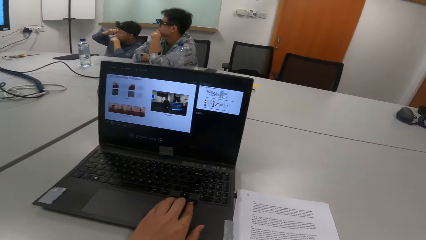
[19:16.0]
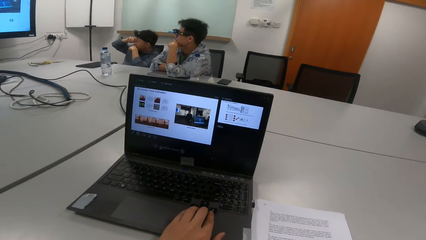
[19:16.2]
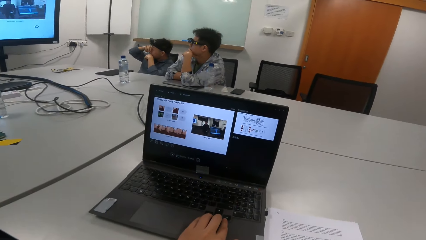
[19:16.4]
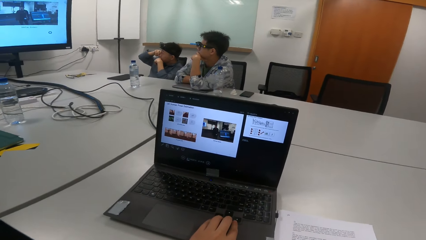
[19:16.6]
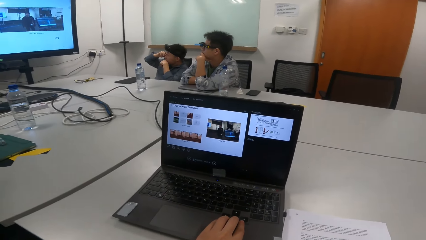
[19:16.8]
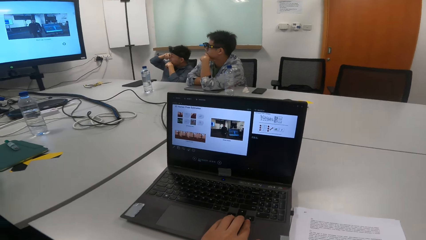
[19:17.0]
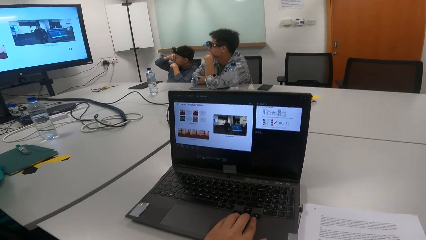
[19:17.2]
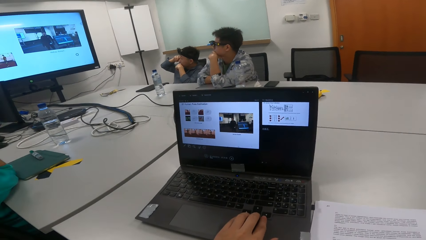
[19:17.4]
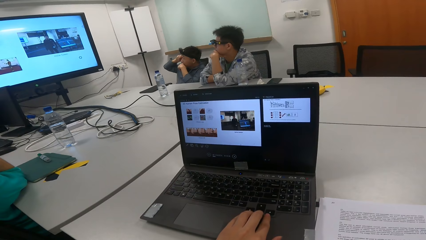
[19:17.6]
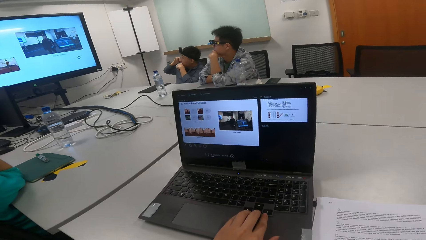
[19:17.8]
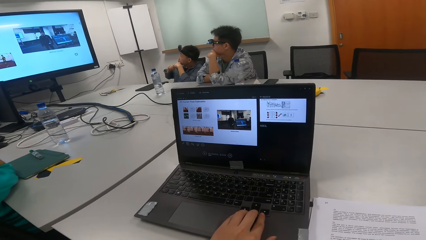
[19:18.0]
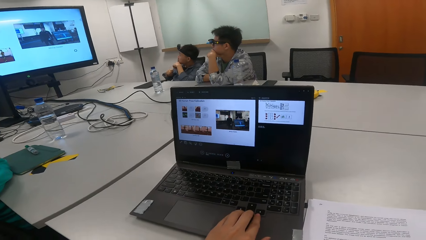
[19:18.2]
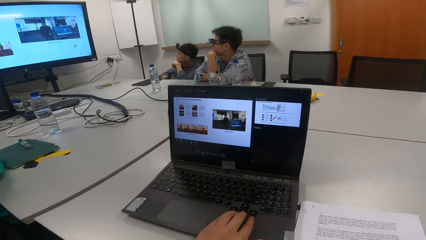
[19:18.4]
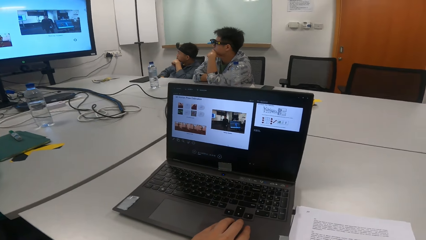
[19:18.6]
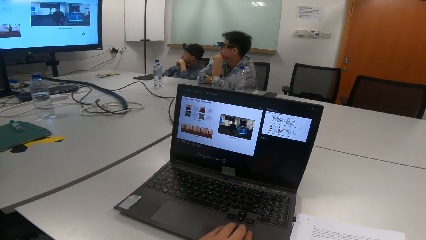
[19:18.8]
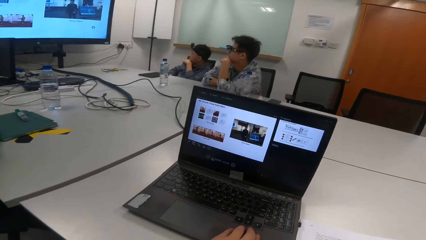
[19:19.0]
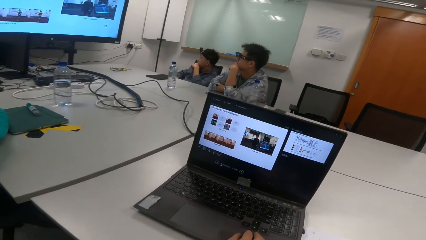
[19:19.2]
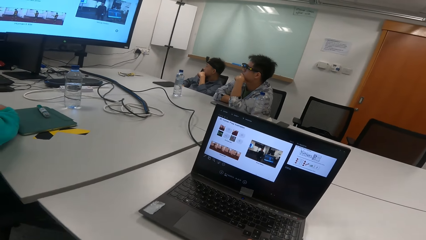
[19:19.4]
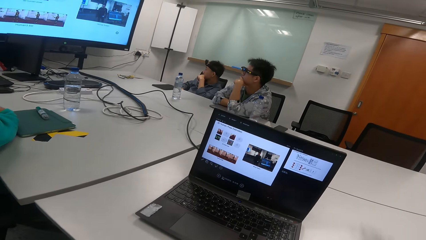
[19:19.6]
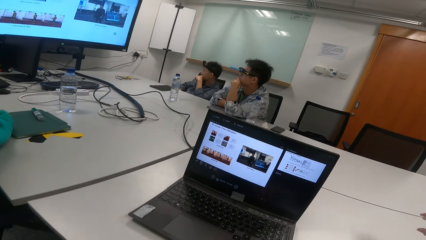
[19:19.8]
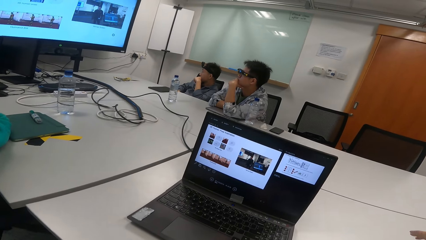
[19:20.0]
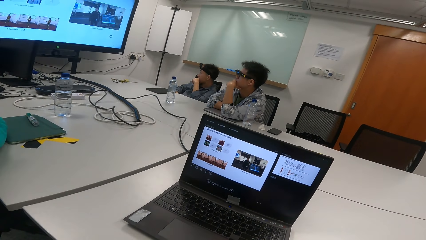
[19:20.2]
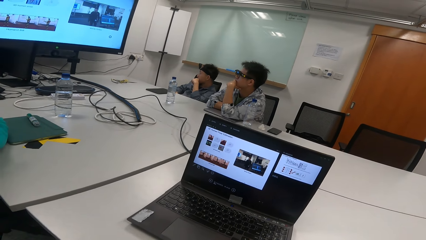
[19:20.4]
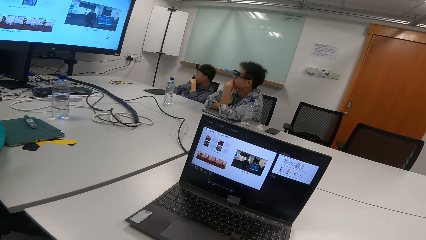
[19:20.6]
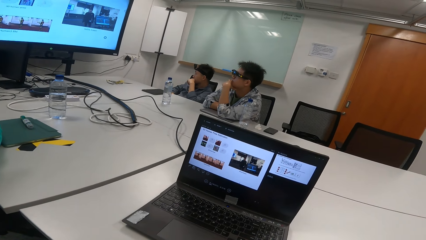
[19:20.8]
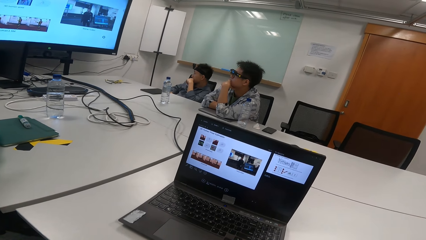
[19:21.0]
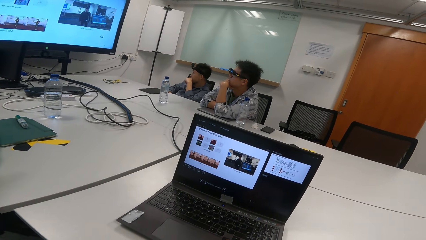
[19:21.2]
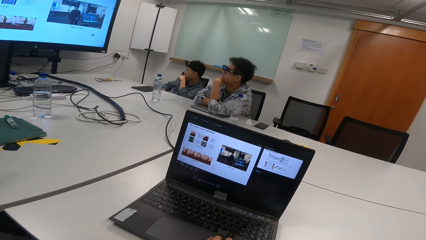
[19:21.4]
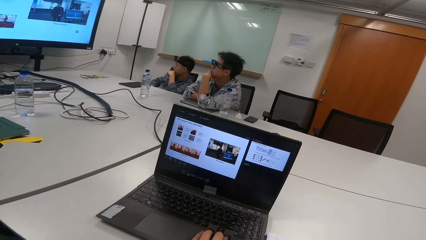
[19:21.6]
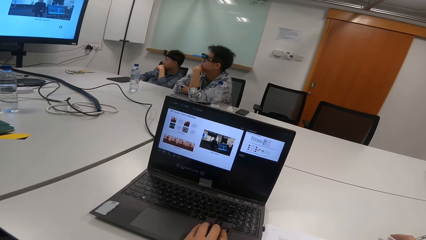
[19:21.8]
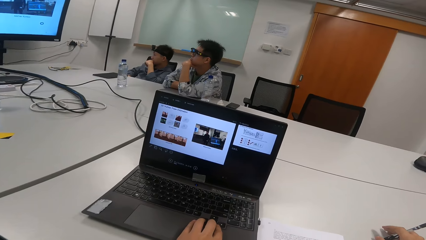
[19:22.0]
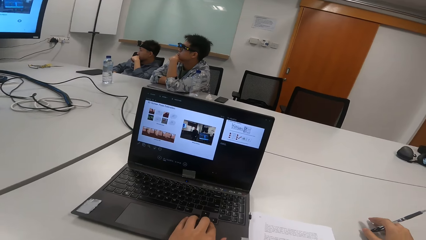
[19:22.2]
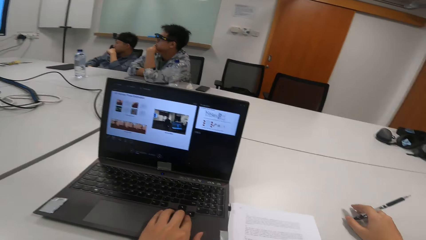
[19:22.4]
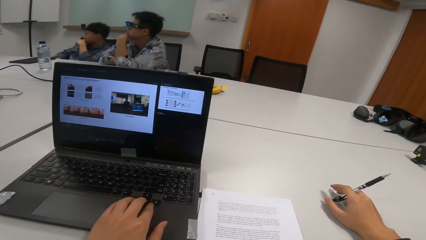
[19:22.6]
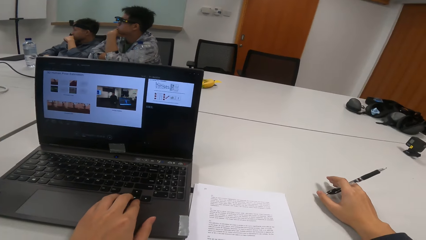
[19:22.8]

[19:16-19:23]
The camera wearer touches the laptop. They read the presentation.

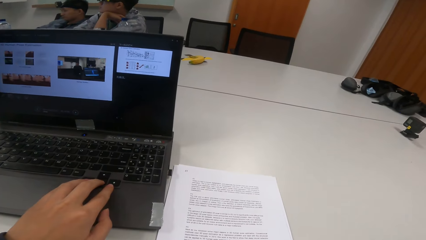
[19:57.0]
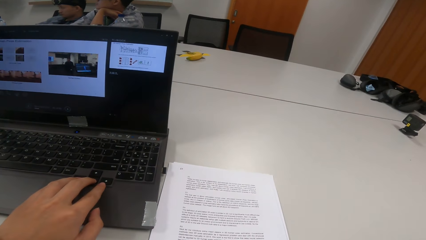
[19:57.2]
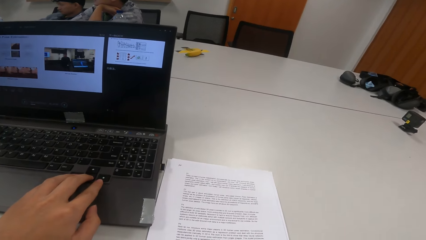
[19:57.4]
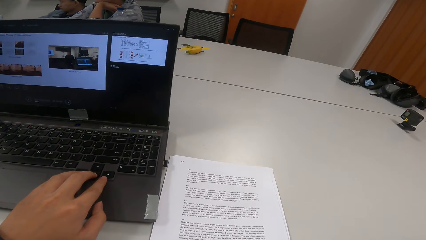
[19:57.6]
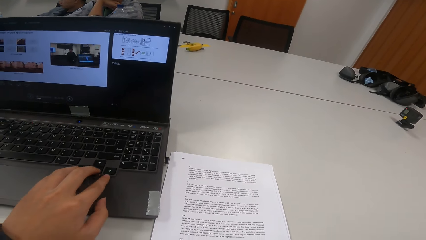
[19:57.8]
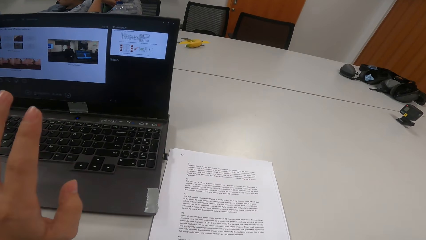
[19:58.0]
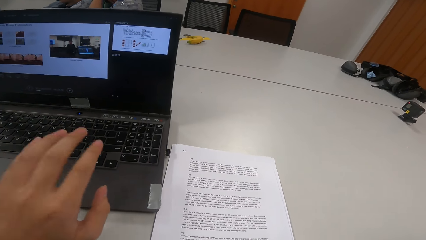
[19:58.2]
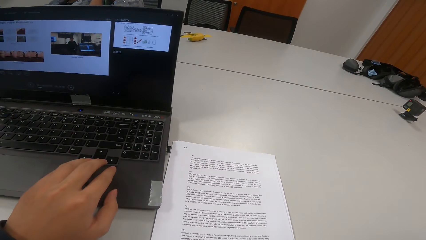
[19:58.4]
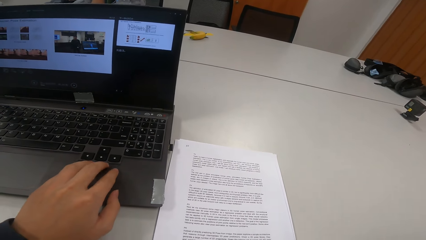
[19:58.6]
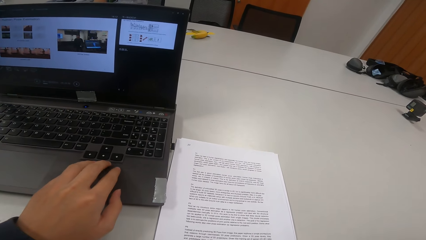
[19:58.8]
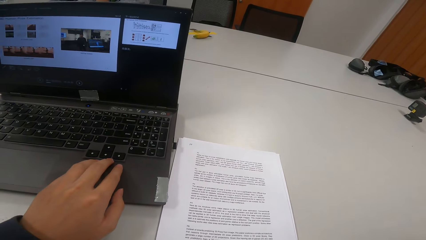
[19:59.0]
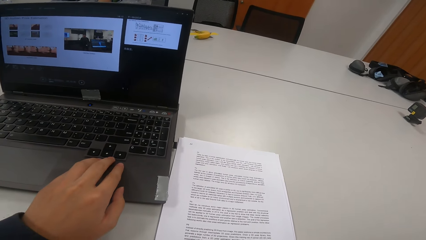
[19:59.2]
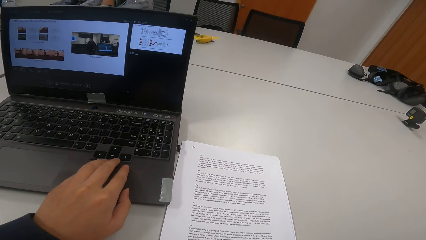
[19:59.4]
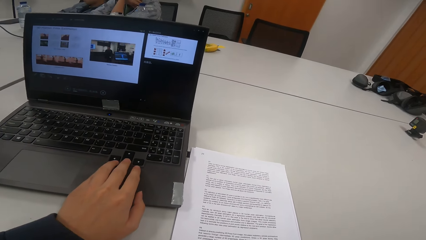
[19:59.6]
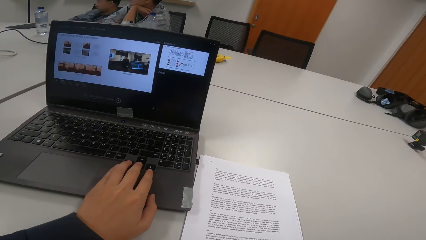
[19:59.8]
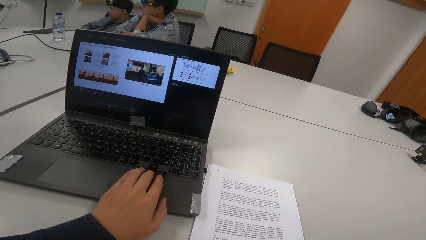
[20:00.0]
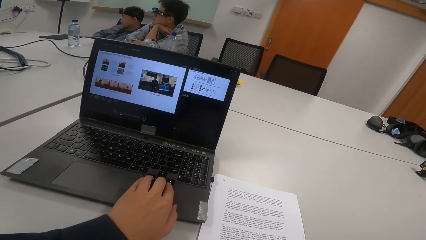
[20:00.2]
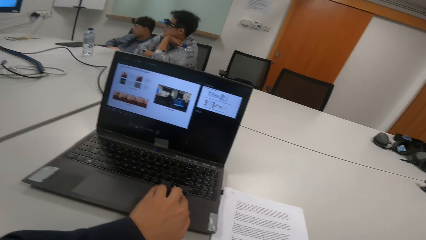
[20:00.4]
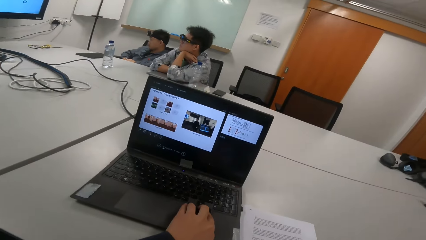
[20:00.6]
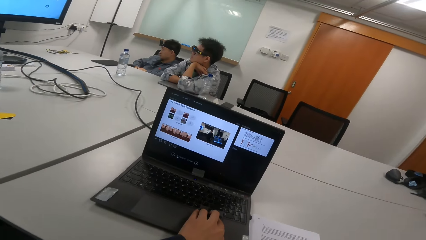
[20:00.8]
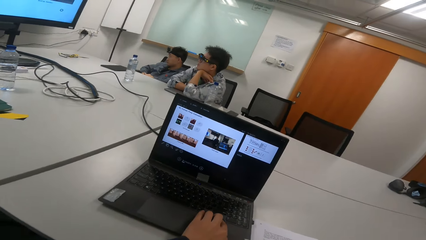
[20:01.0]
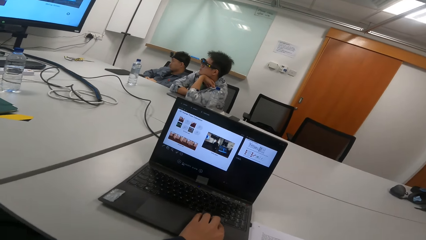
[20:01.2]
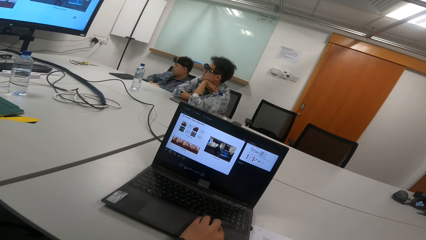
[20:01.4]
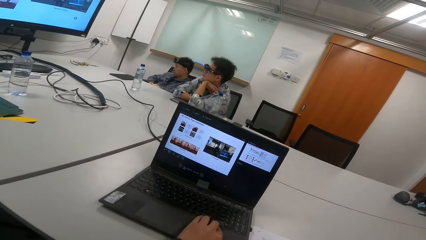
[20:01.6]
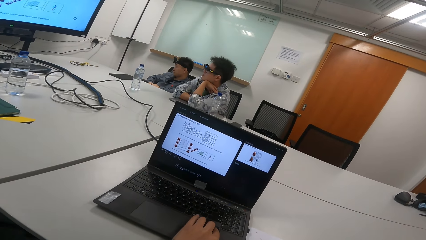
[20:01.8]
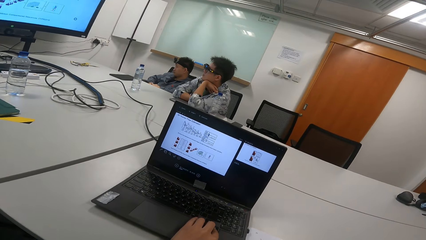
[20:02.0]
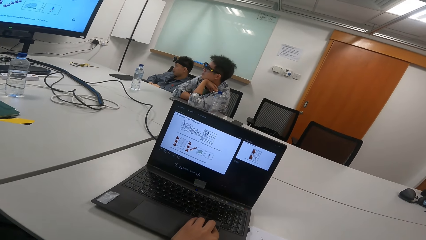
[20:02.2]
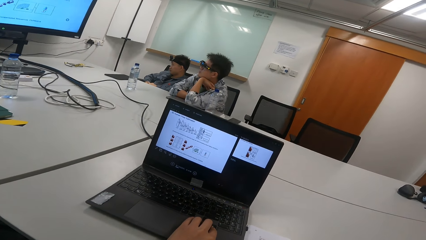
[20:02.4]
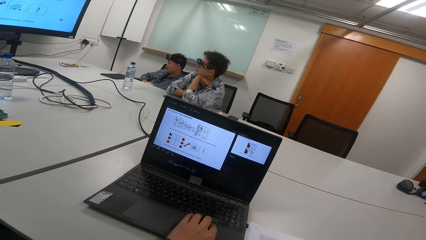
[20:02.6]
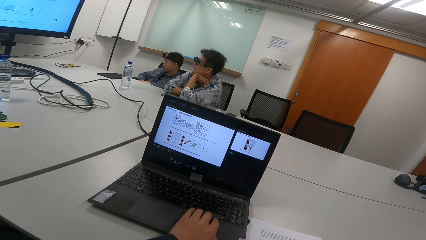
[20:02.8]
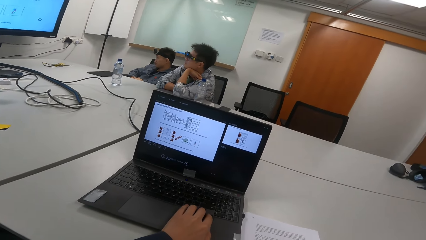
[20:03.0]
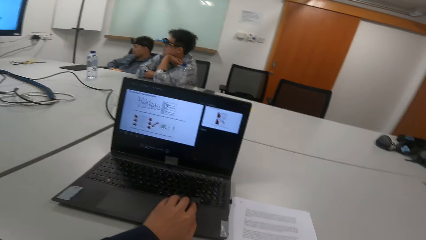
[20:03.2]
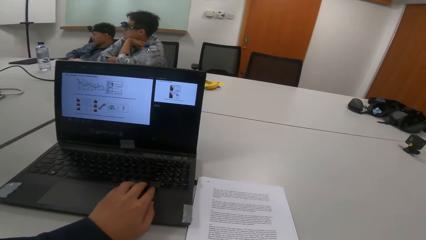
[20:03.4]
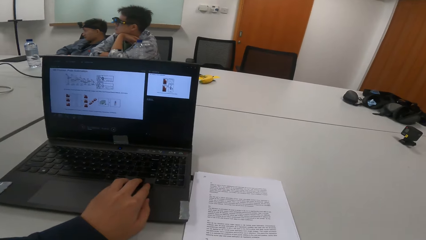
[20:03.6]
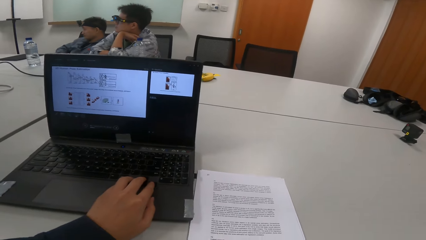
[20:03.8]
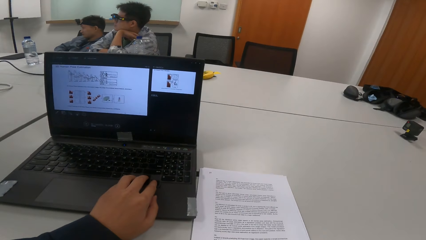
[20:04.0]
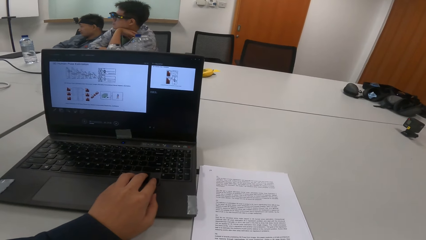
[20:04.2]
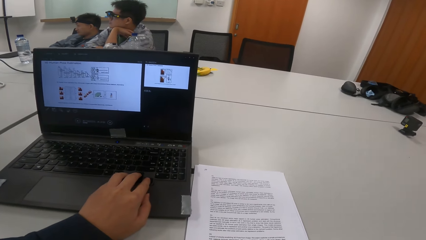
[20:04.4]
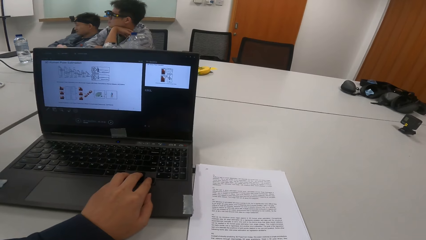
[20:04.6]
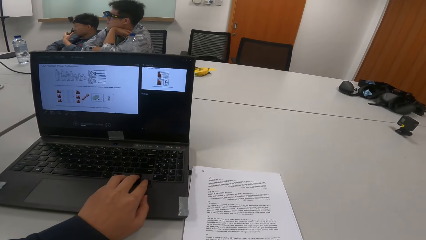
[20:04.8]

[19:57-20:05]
The camera wearer raises a hand up. They operate the laptop. They touch the laptop.
